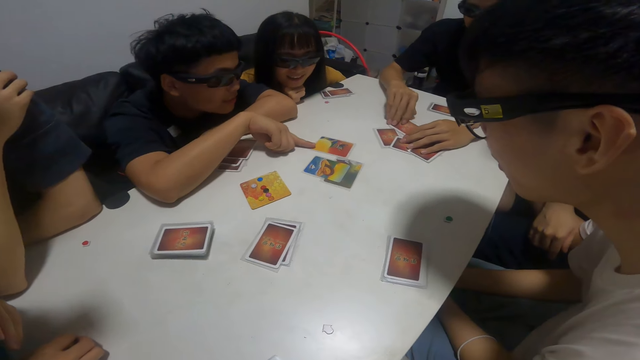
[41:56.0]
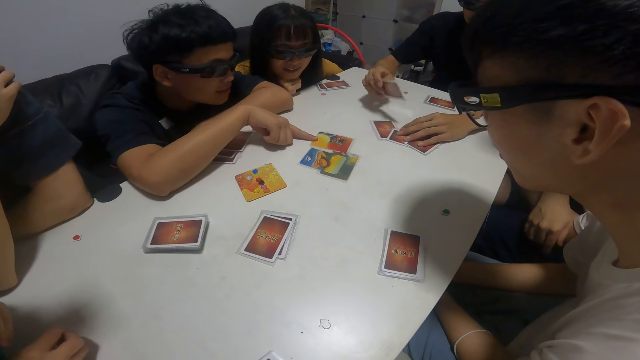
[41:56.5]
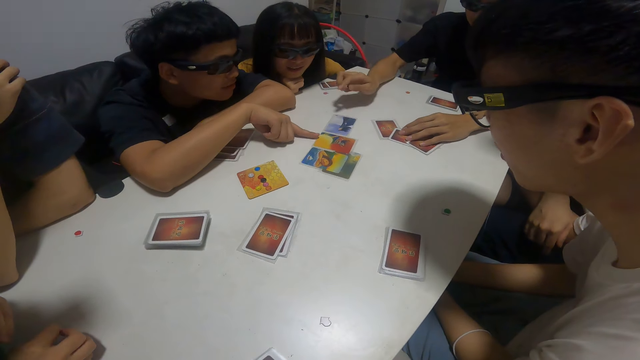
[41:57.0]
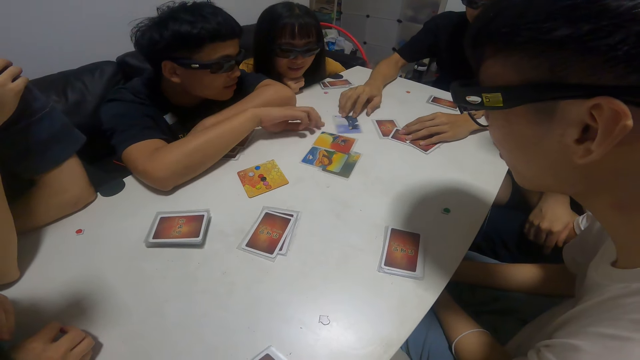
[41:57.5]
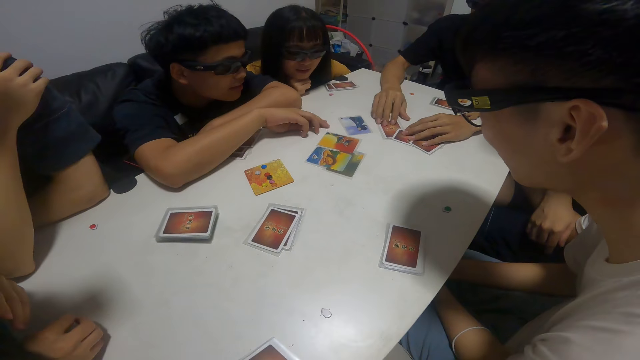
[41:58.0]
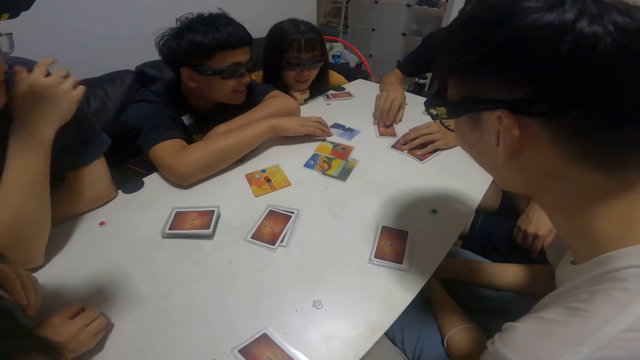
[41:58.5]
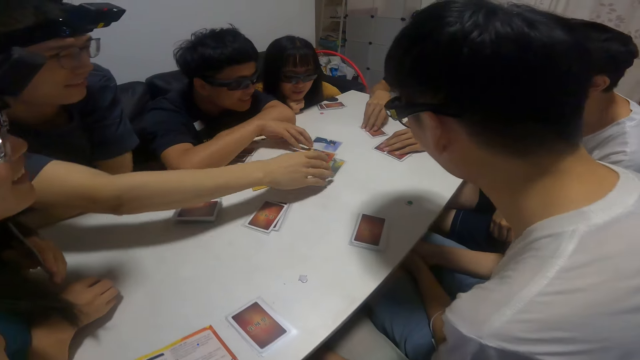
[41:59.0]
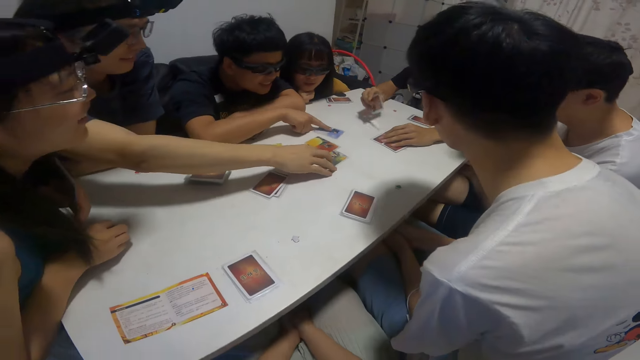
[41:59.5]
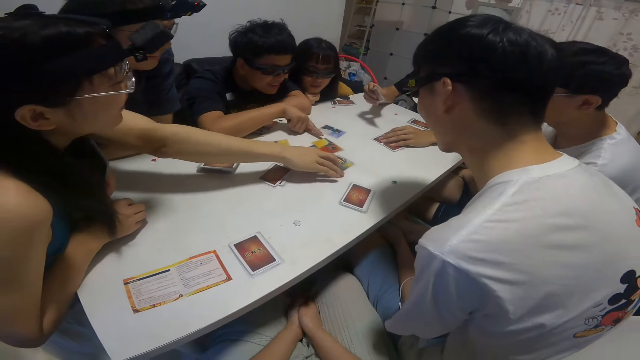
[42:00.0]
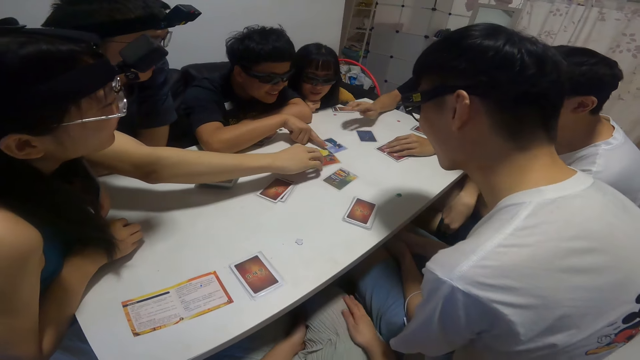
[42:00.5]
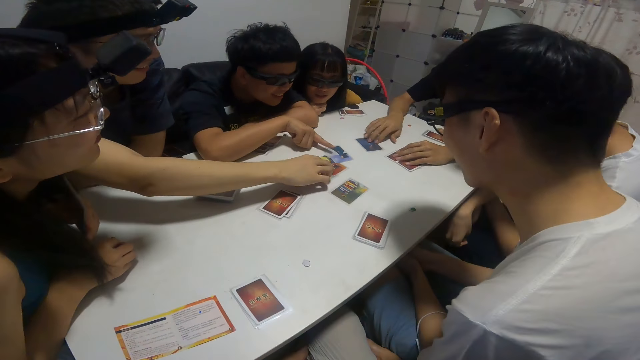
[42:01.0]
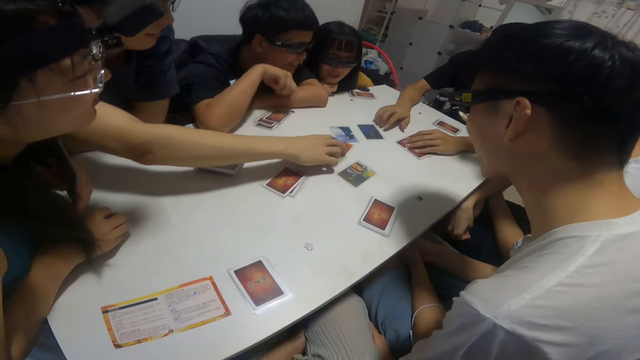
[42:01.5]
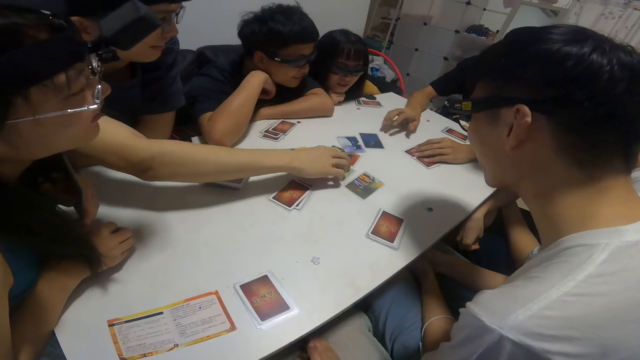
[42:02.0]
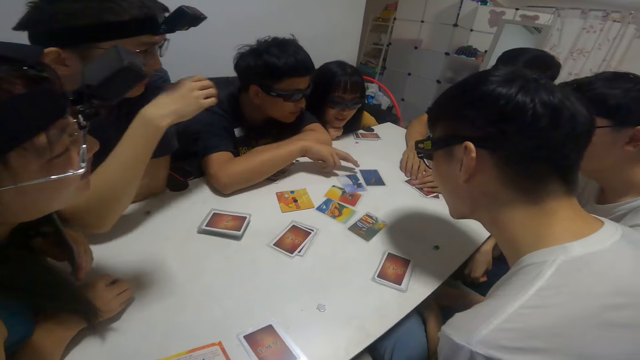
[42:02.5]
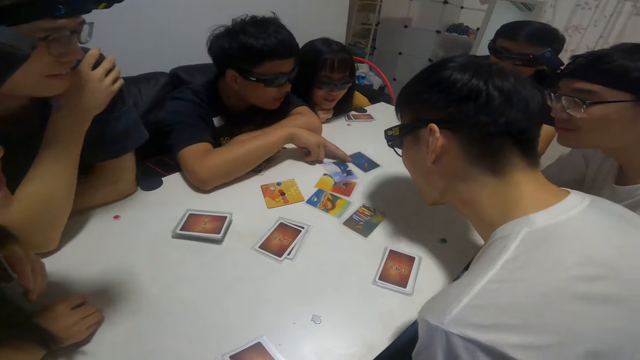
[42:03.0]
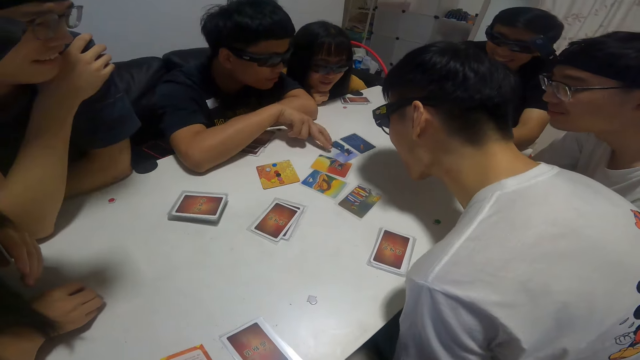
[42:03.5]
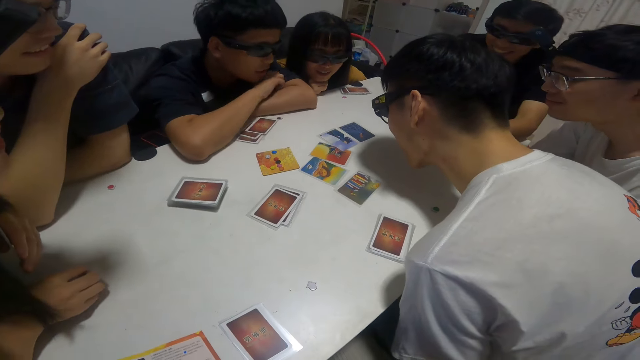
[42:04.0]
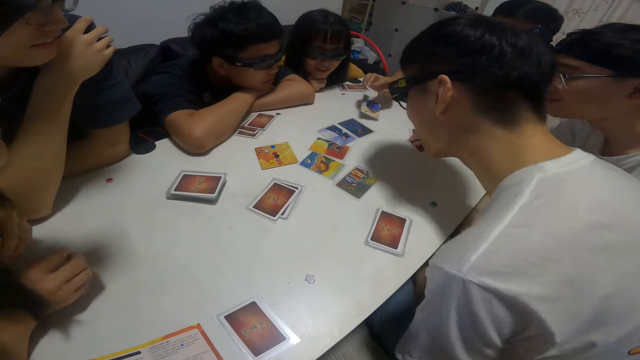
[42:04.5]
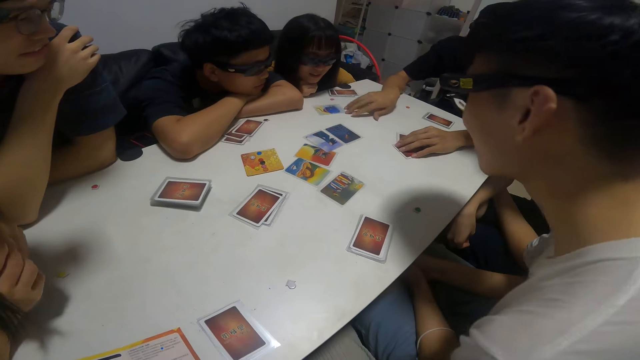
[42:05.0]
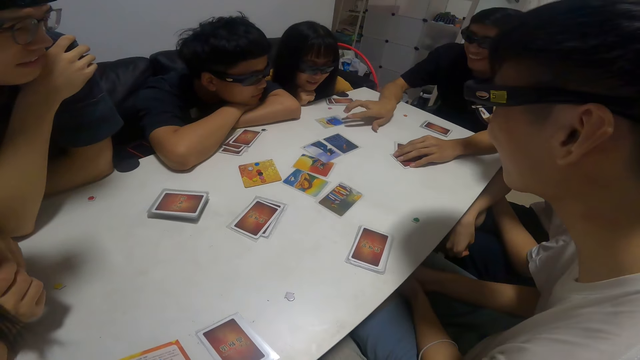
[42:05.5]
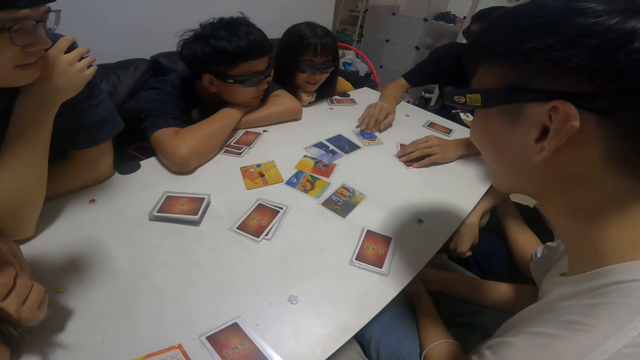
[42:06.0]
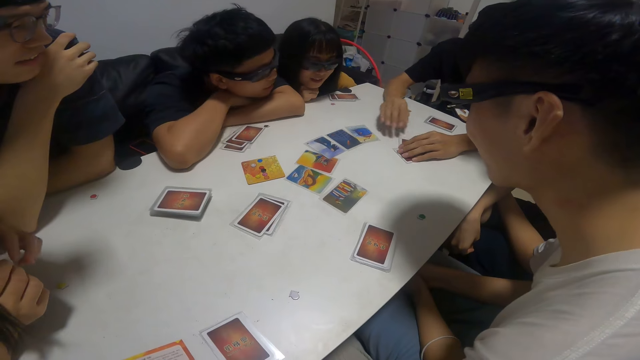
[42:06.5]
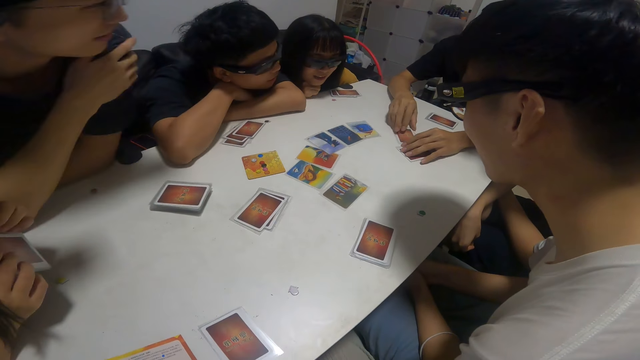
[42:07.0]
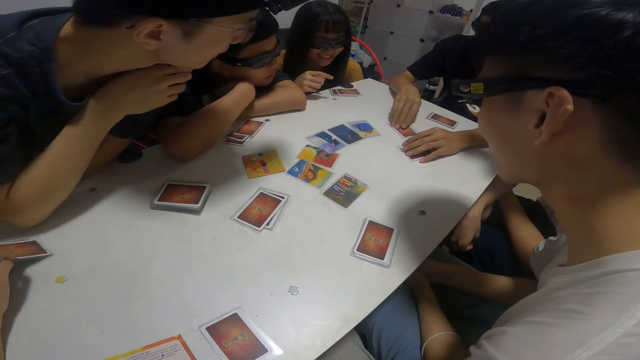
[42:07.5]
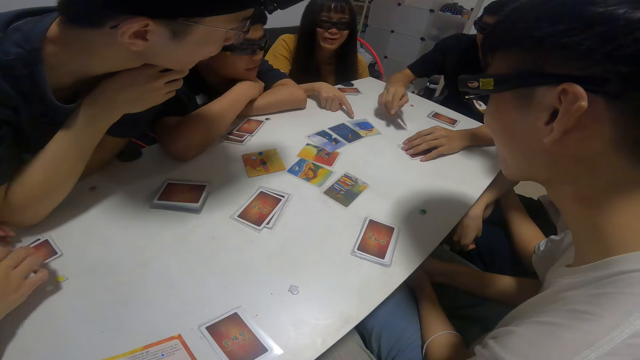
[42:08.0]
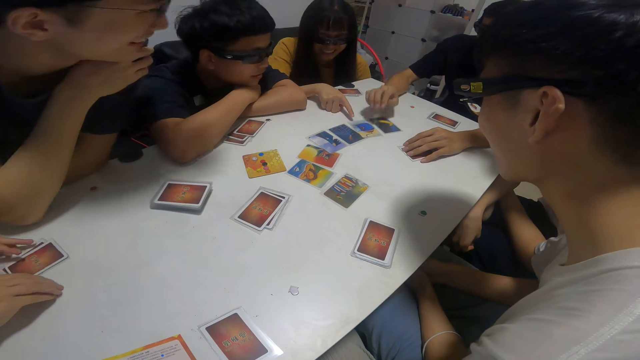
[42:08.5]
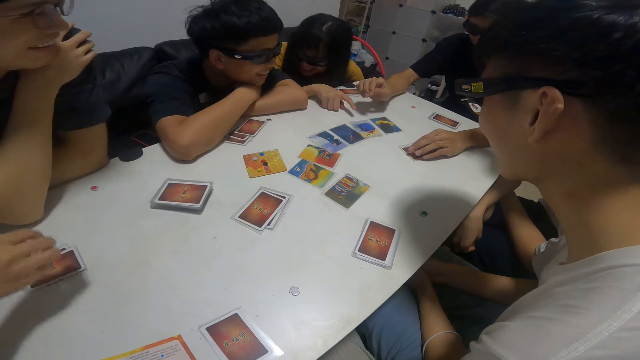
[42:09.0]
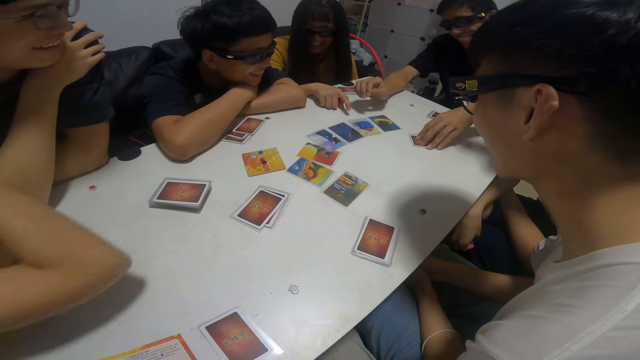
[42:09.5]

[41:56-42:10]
A man plays another card on the table with his right hand. The man picks up the cards. Another man touches the cards. Another man adjusts the cards on the table with his right hand. Another man picks up the cards. The first man plays another card on the table with his right hand. The second man touches the cards. The second man looks at the cards. The first man plays another card on the table with his right hand. The first man picks up the cards. The fourth man looks at the cards.

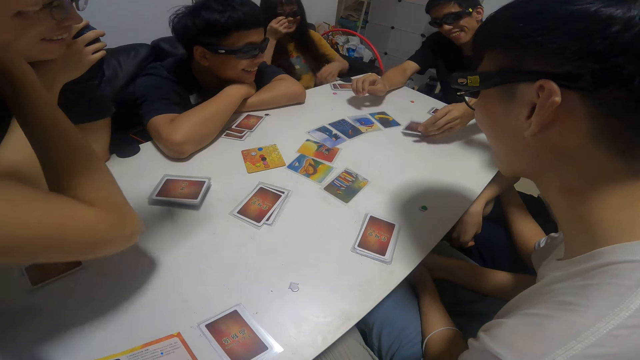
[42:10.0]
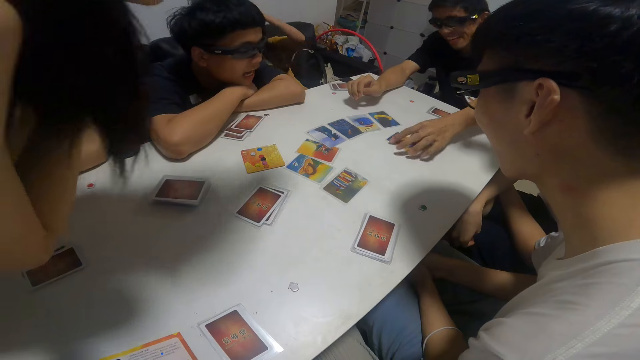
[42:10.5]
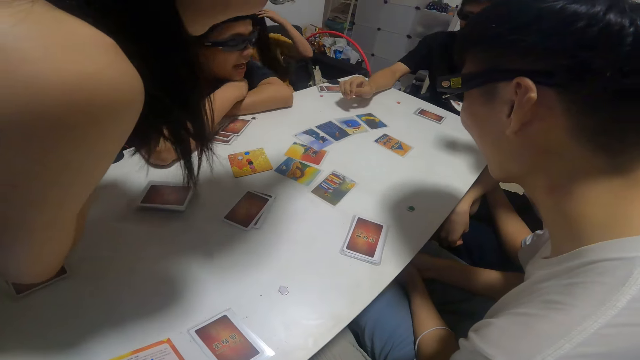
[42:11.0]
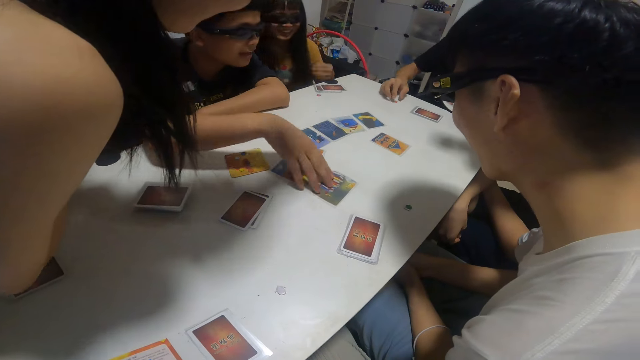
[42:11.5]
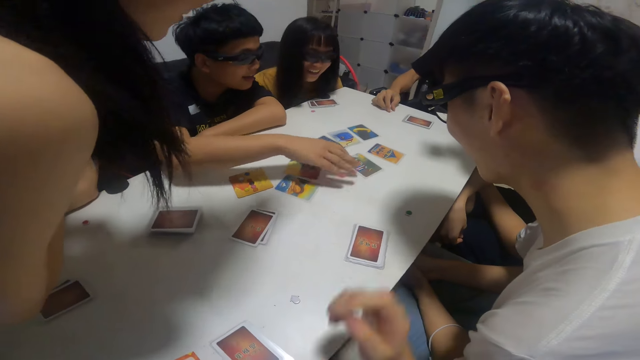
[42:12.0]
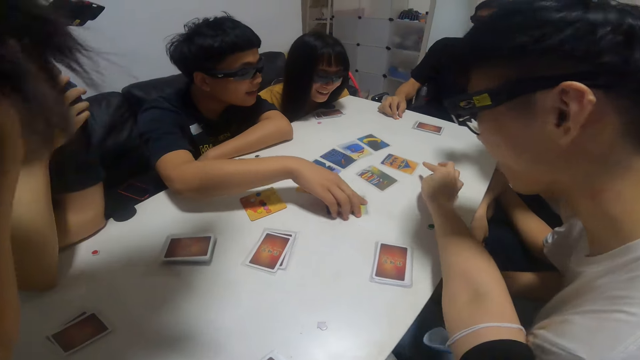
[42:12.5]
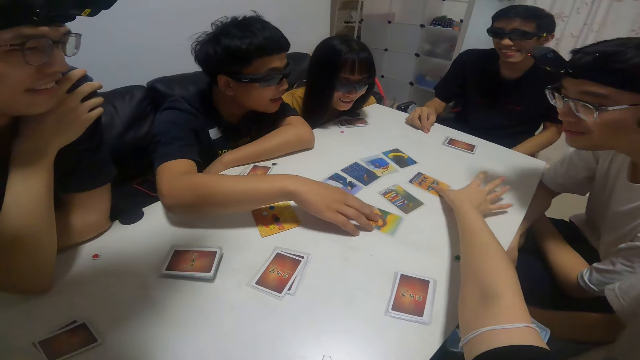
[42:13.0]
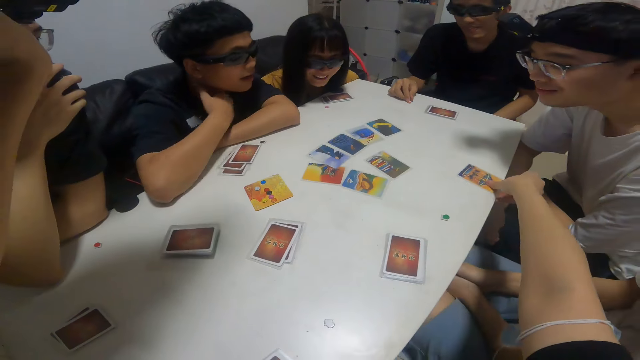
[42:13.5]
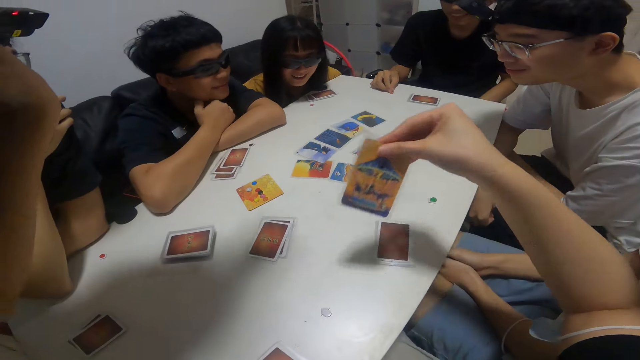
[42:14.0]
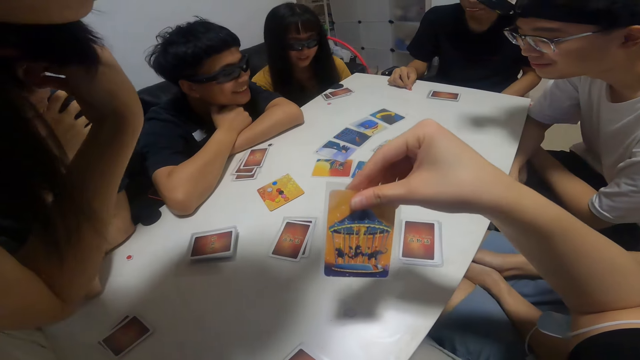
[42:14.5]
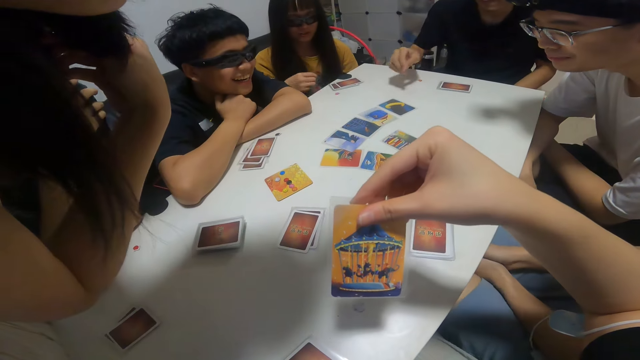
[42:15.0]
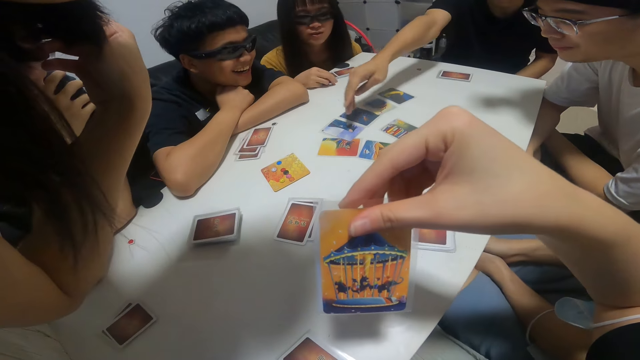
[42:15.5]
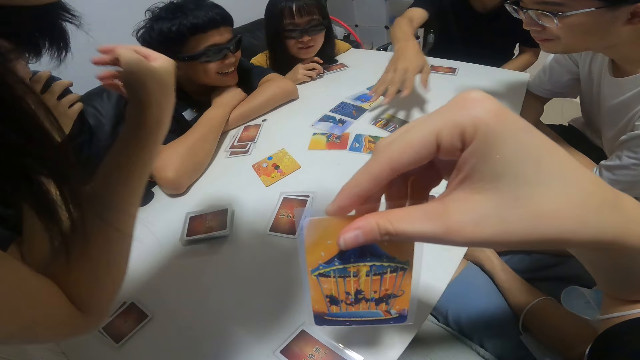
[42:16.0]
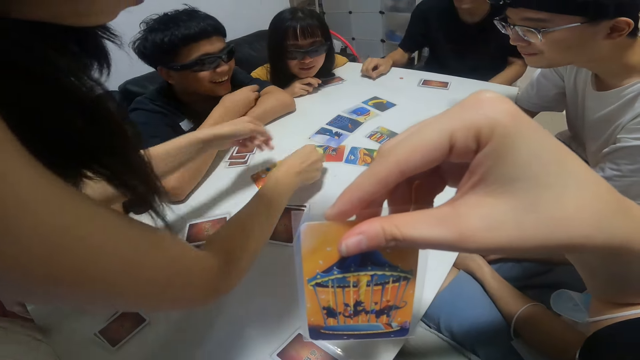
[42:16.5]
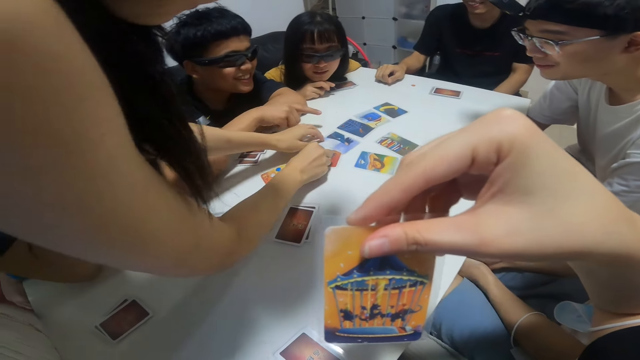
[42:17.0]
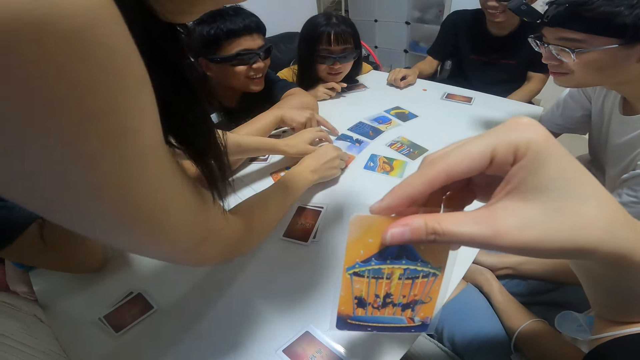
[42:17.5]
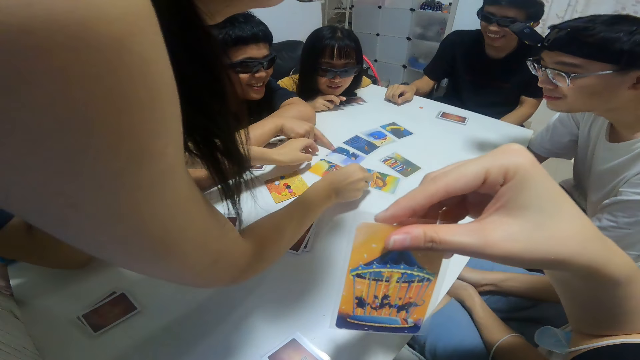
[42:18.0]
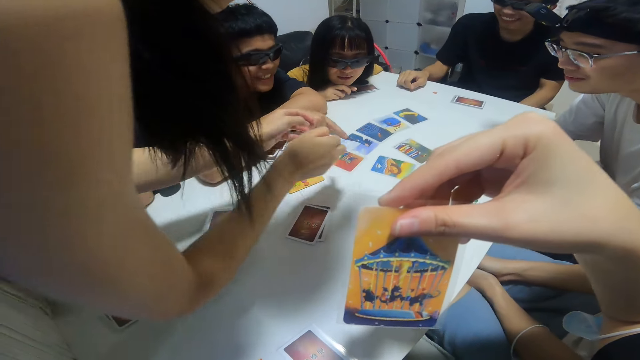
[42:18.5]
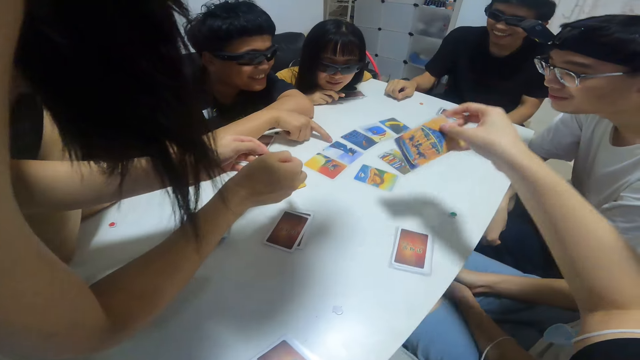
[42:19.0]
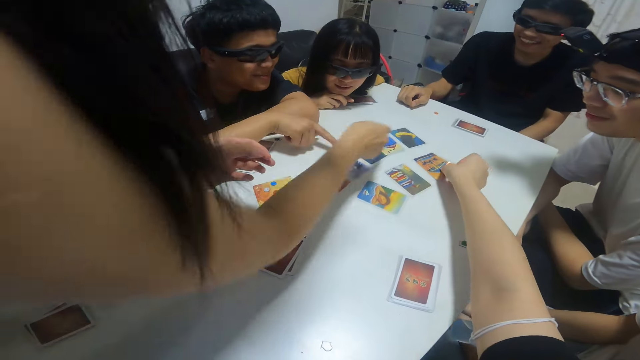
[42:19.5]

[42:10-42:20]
A man puts the cards on the table. A woman looks at the table. A lady adjusts the cards on the table with her right hand. Another woman puts the cards on the table. The camera wearer picks another card from the table with his right hand. He looks at the cards. He interacts with the group of people. The first woman picks the cards on the table. The lady adjusts the cards on the table with her right hand. Another man converses with the first man. The camera wearer looks at the card. He drops the card on the table with his right hand.
